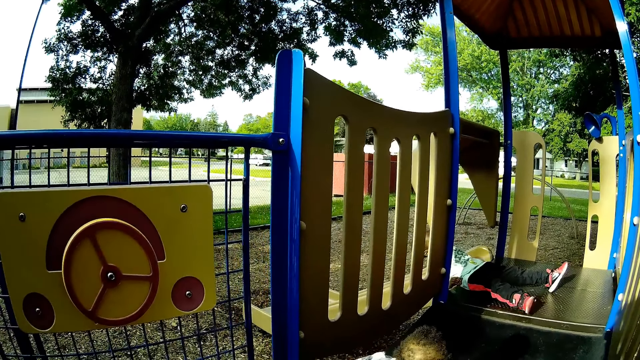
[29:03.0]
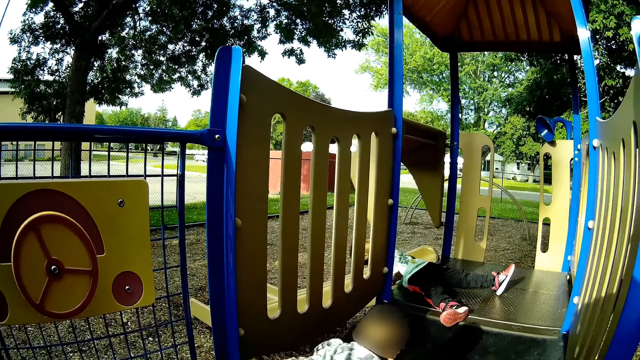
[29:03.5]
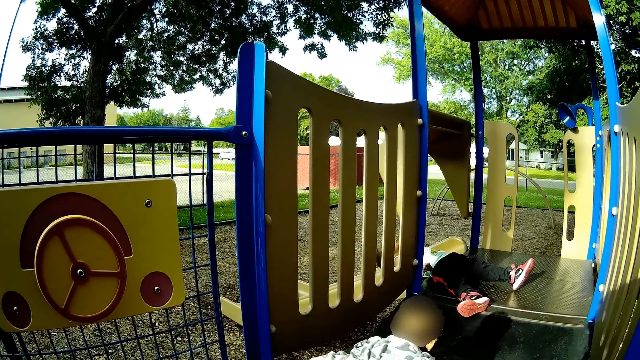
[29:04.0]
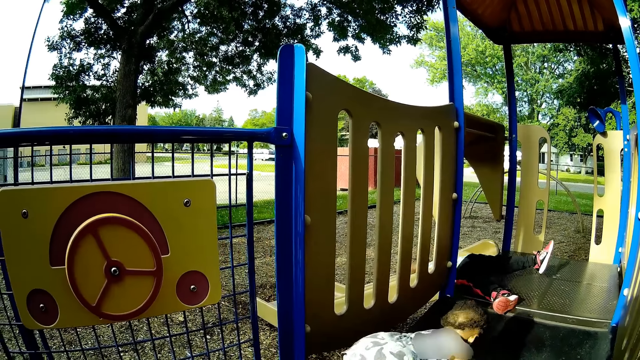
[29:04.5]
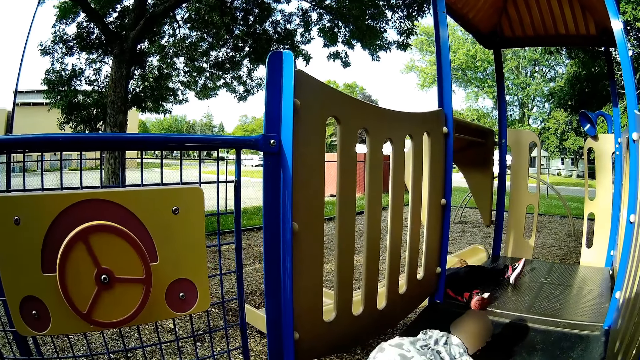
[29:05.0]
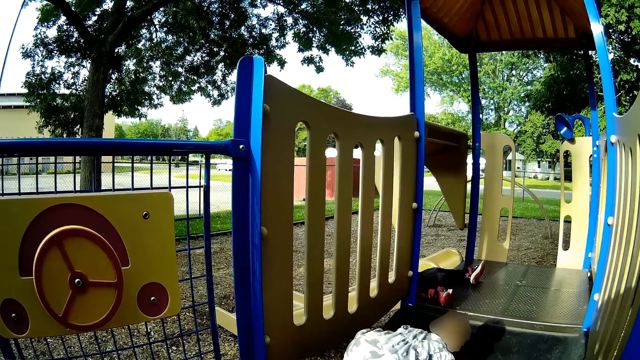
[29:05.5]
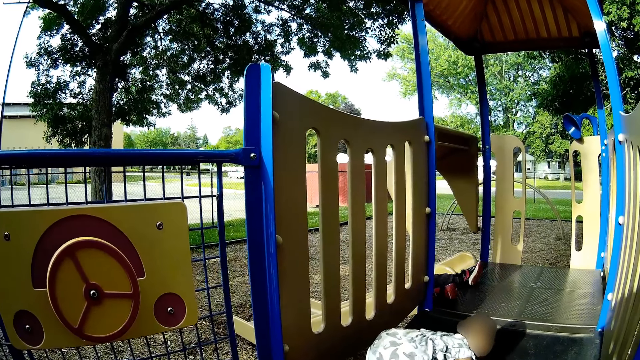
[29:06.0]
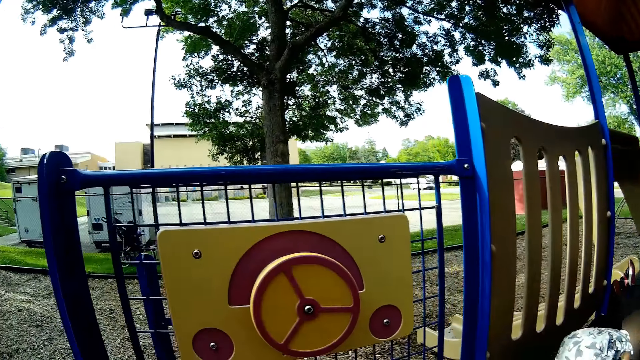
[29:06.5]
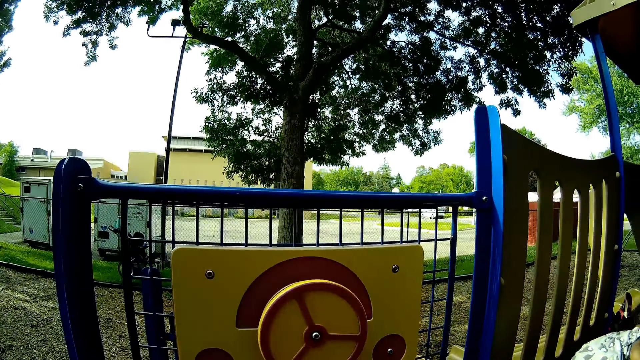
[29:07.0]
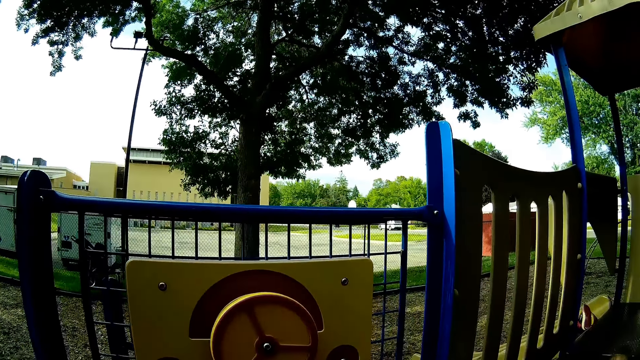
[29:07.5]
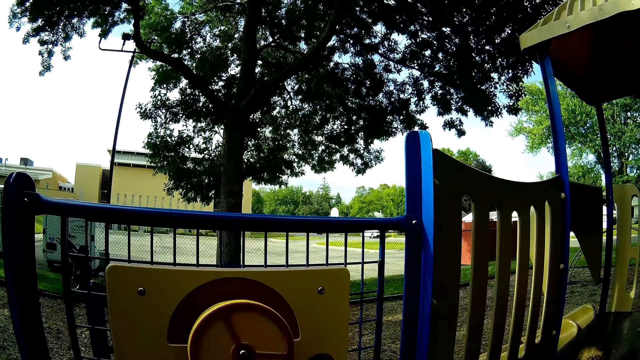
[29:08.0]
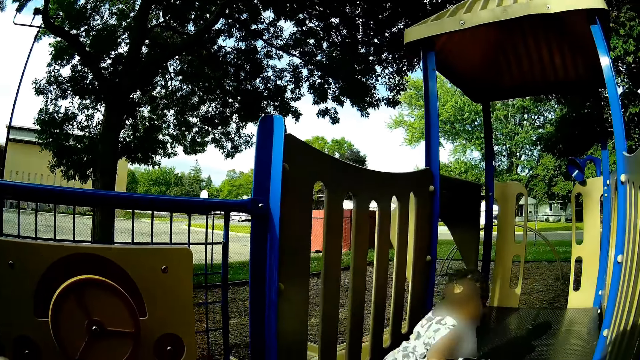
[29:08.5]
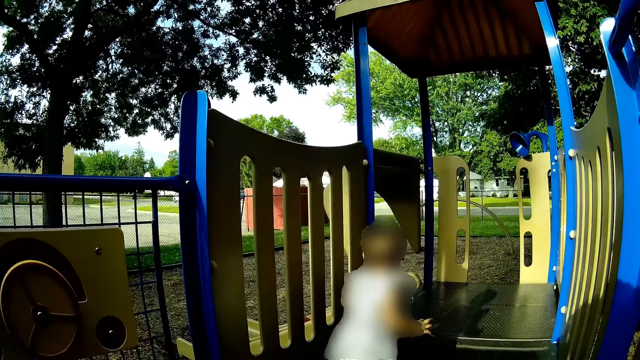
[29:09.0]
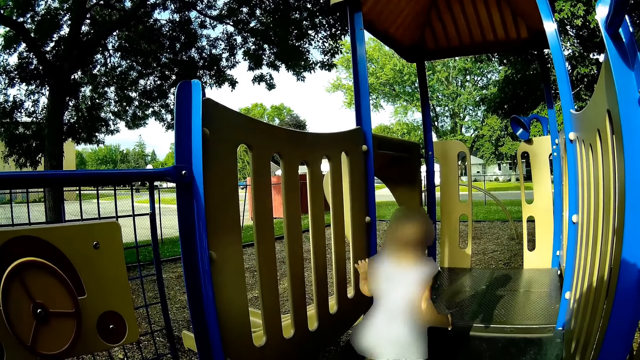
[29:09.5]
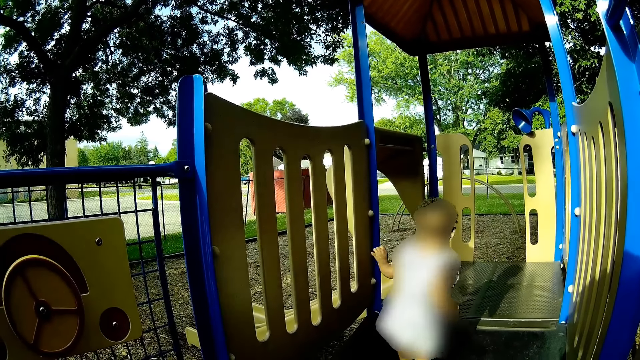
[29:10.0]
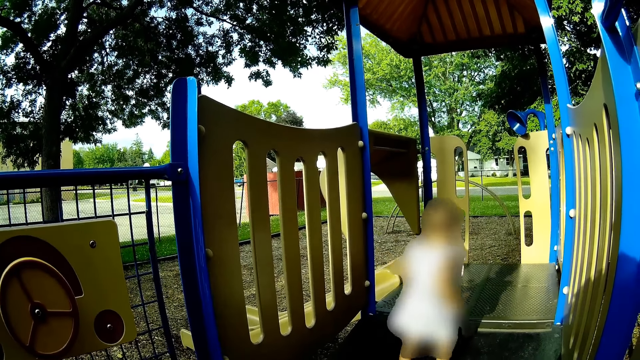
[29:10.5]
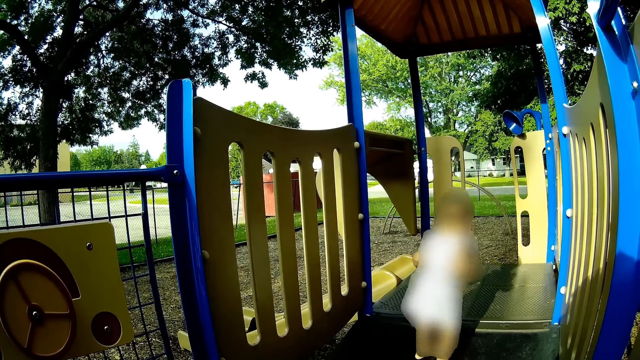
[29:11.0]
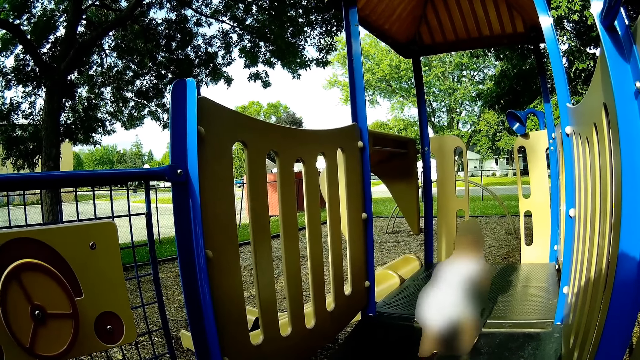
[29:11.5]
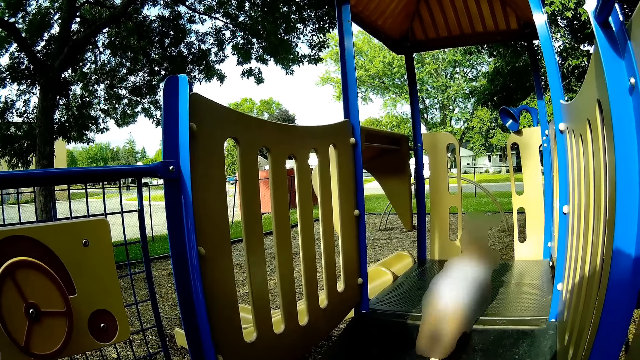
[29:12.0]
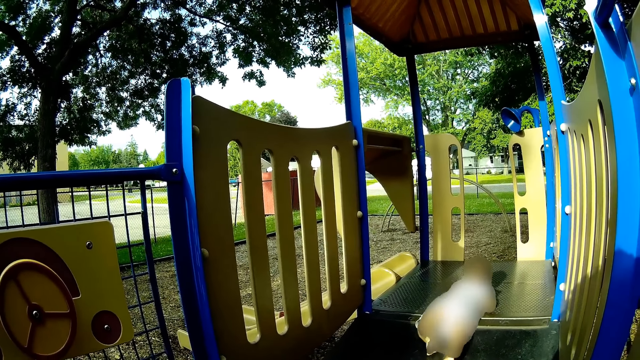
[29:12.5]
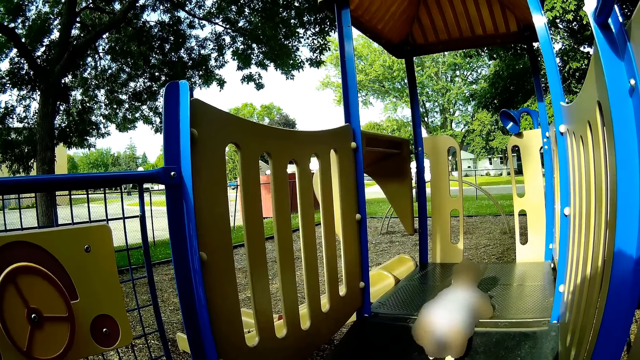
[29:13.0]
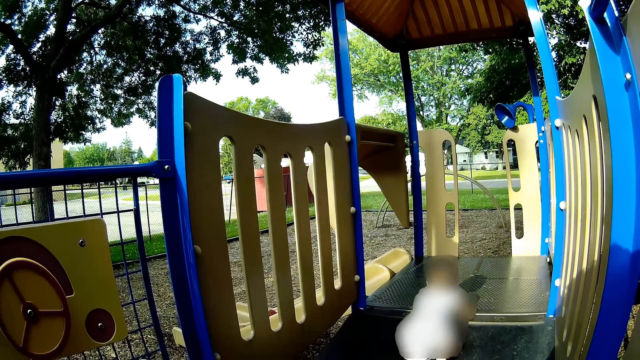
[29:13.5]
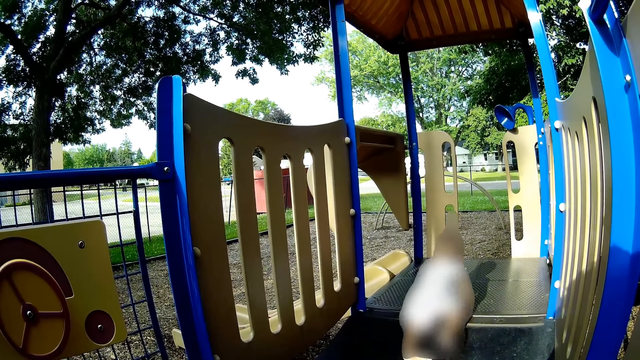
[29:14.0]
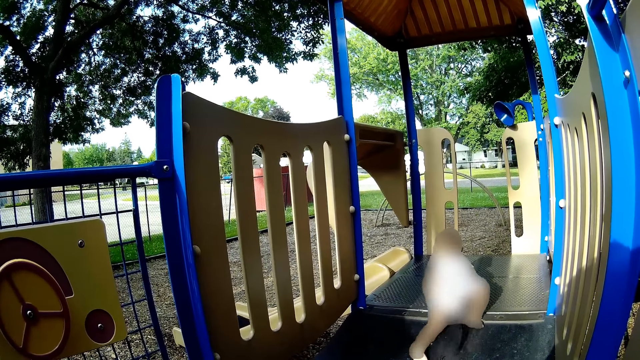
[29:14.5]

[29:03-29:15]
A child lays down on a slide. A baby walks to the slide. Another baby crawls over to the slide.

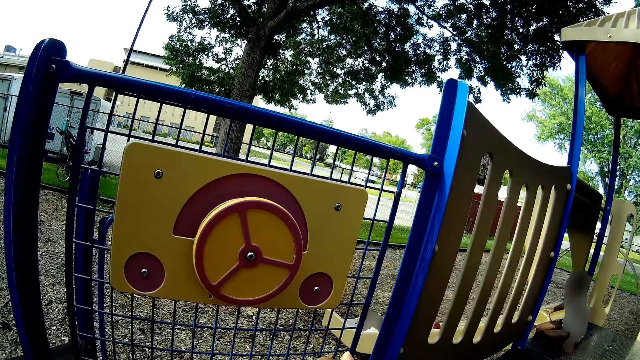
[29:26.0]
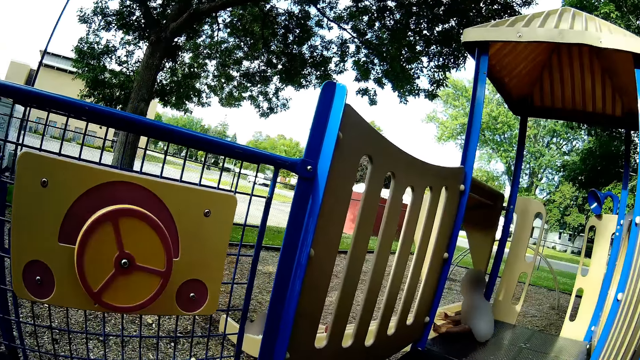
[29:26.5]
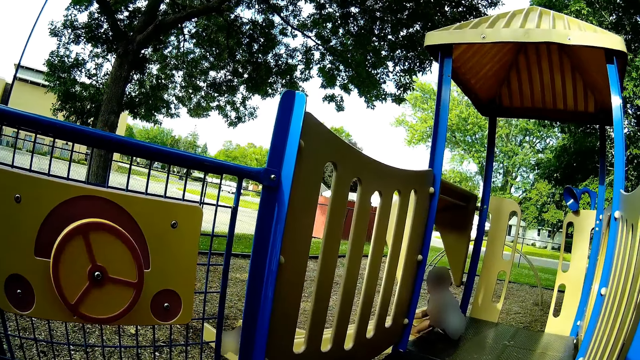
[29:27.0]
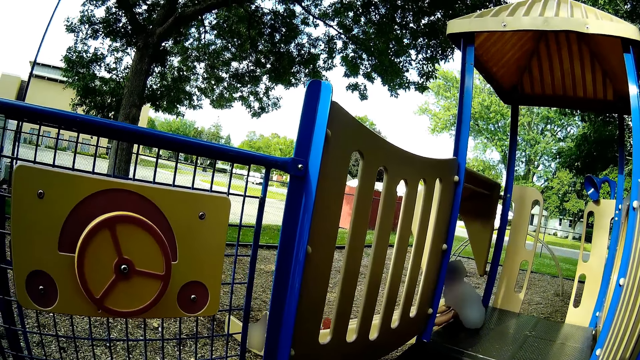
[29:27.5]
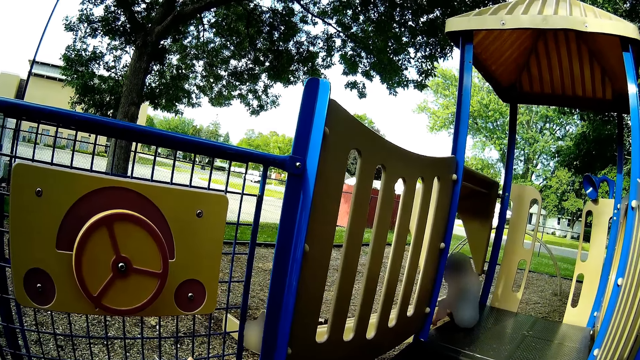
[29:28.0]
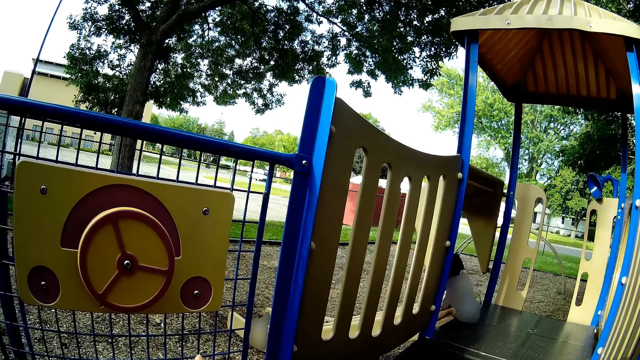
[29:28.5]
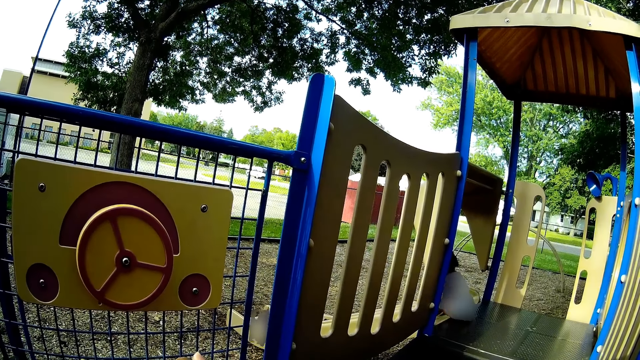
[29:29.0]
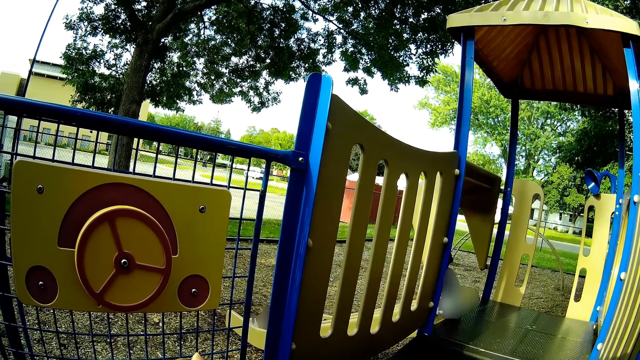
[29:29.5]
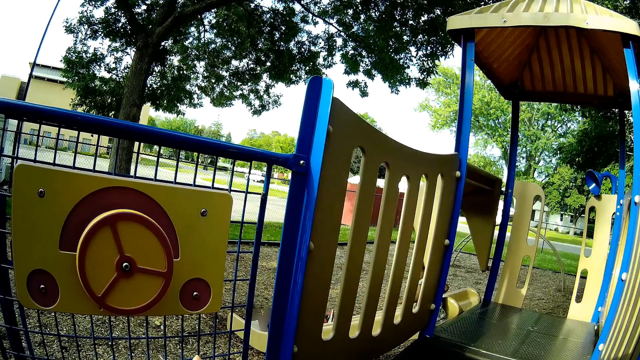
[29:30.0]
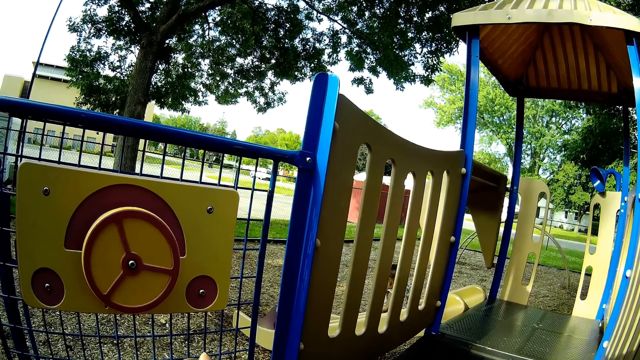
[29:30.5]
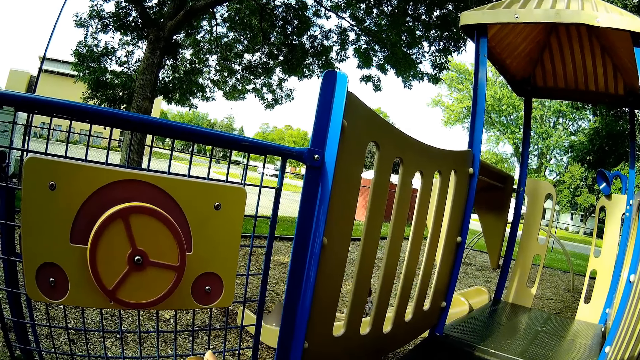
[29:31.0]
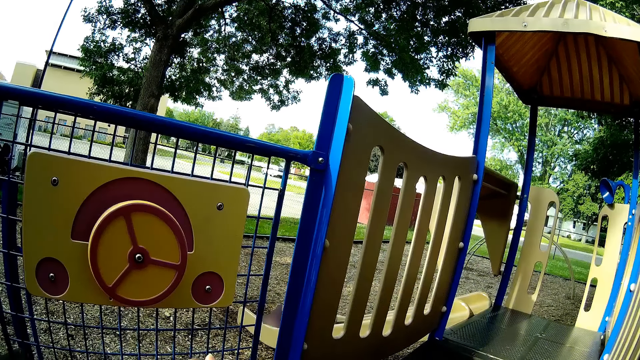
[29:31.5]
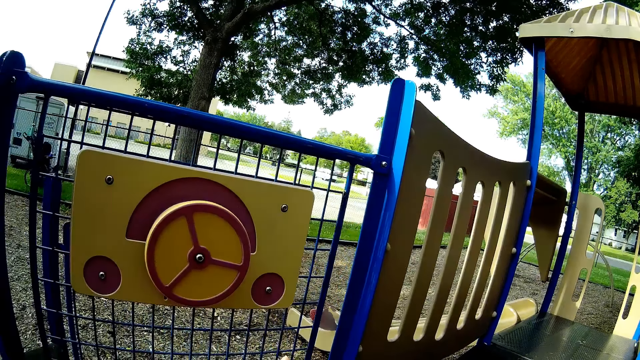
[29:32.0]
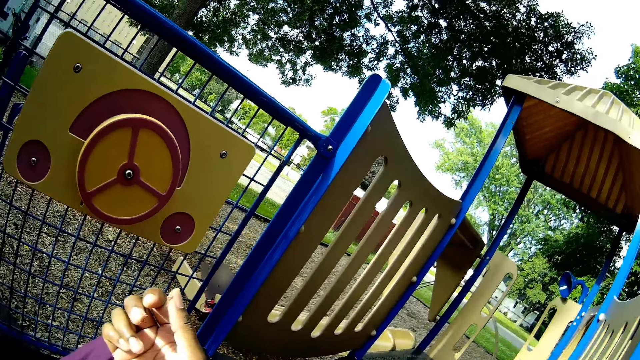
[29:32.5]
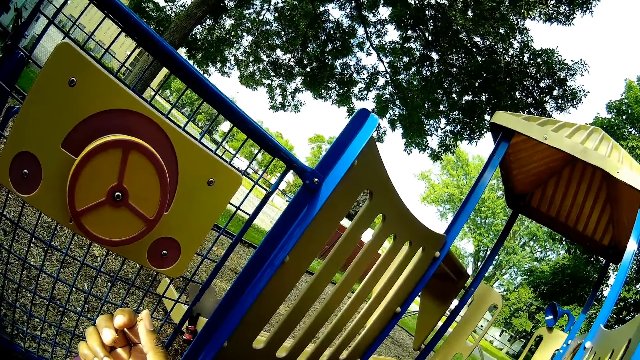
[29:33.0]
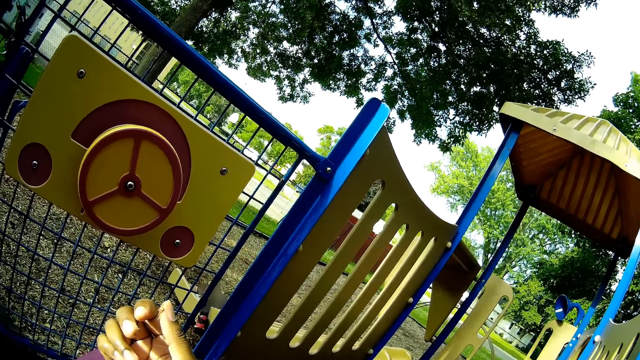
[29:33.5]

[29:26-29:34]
A baby goes down the slide in a sitting position.
